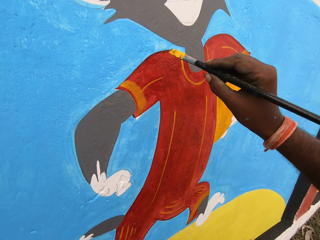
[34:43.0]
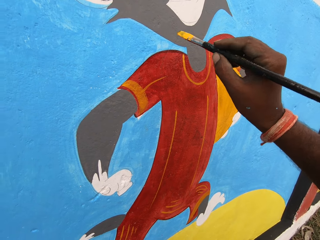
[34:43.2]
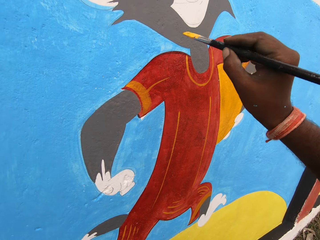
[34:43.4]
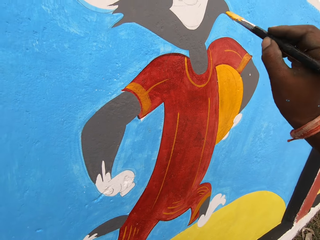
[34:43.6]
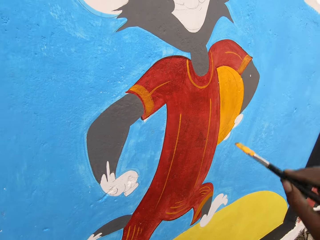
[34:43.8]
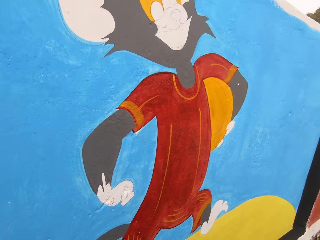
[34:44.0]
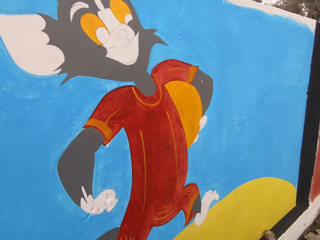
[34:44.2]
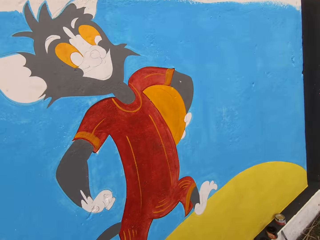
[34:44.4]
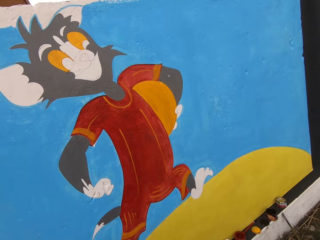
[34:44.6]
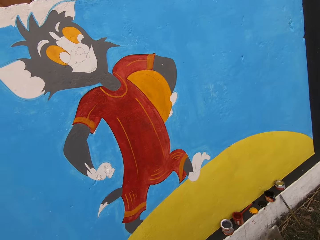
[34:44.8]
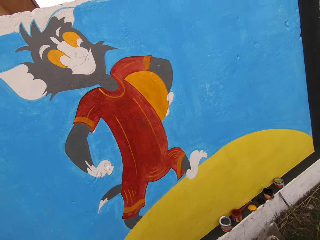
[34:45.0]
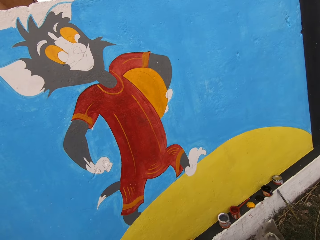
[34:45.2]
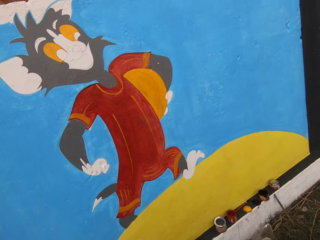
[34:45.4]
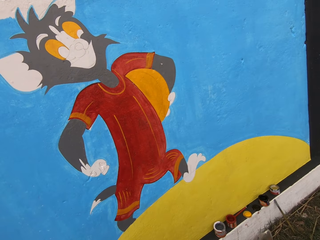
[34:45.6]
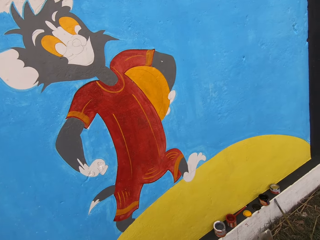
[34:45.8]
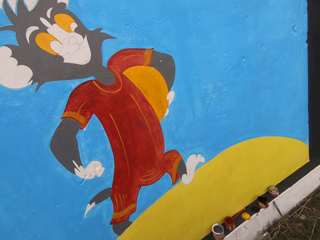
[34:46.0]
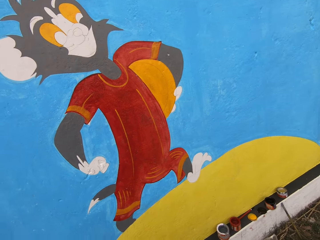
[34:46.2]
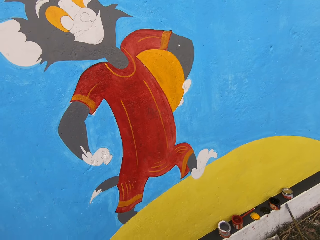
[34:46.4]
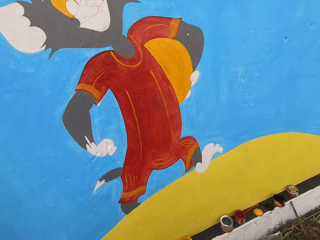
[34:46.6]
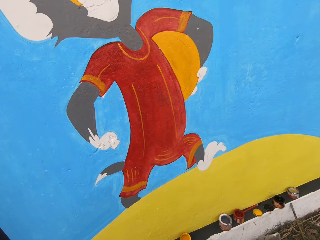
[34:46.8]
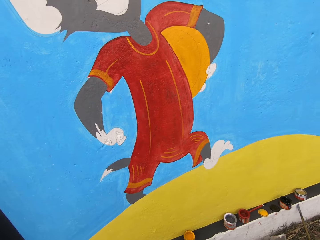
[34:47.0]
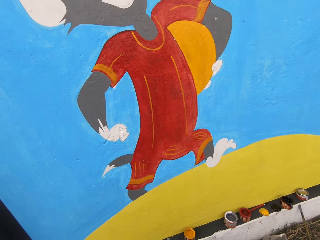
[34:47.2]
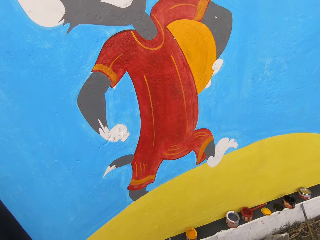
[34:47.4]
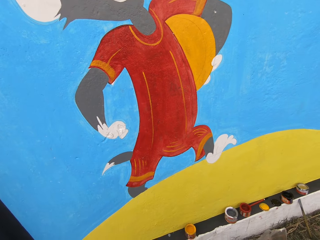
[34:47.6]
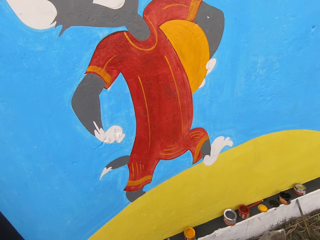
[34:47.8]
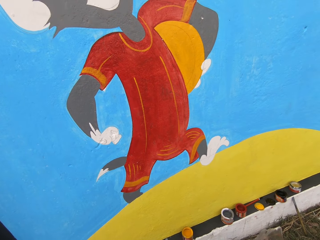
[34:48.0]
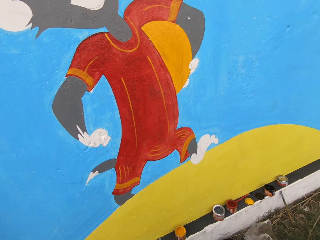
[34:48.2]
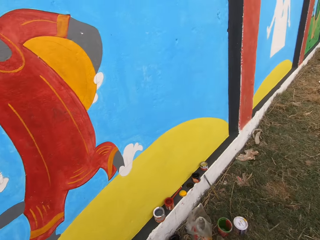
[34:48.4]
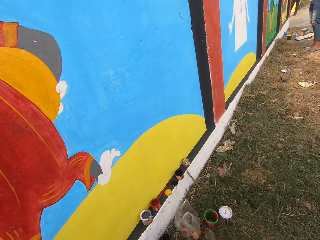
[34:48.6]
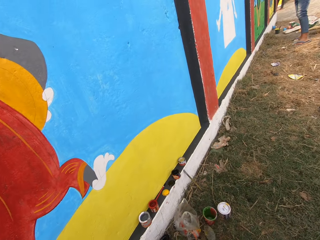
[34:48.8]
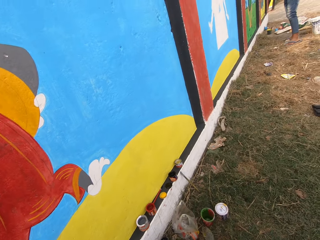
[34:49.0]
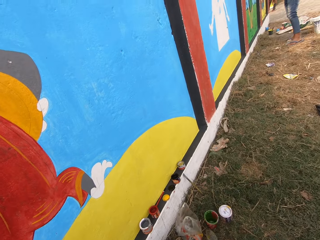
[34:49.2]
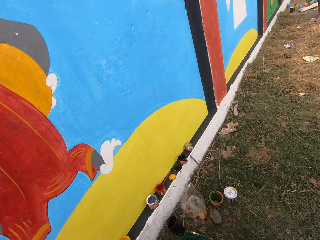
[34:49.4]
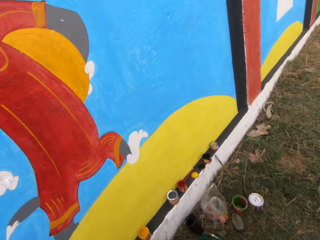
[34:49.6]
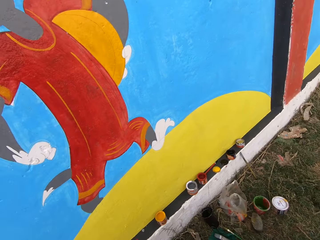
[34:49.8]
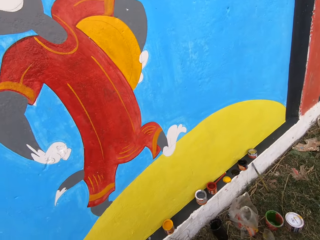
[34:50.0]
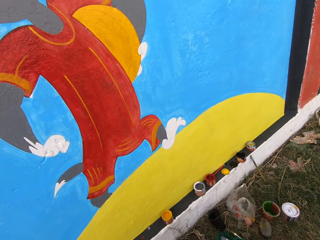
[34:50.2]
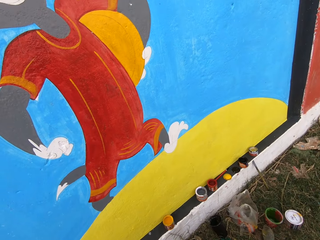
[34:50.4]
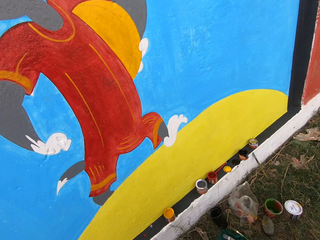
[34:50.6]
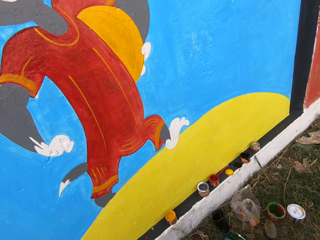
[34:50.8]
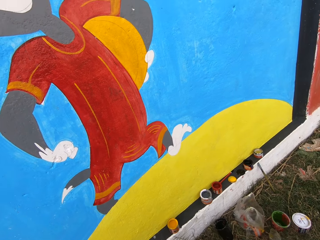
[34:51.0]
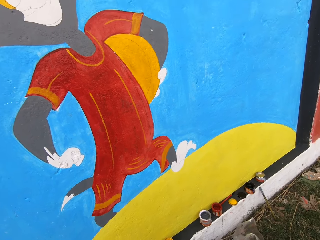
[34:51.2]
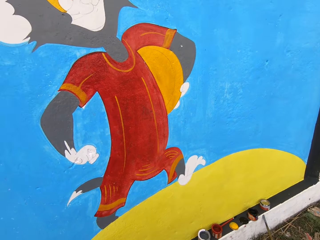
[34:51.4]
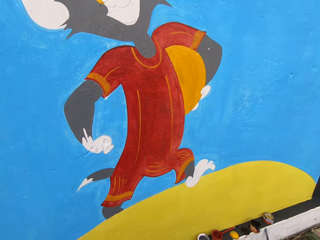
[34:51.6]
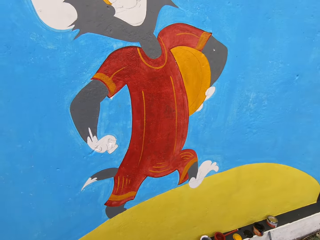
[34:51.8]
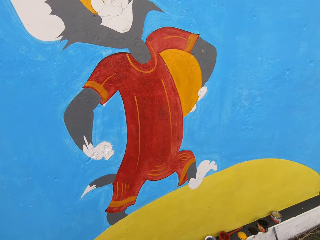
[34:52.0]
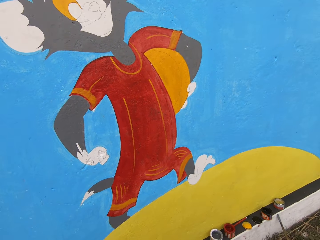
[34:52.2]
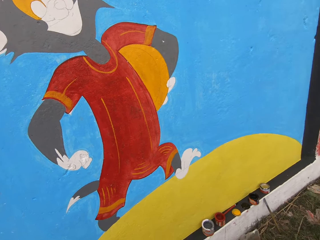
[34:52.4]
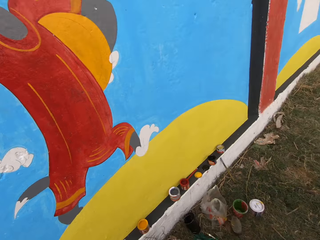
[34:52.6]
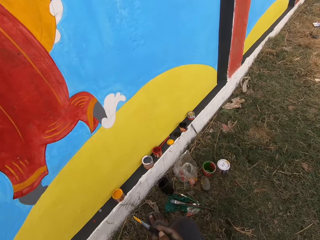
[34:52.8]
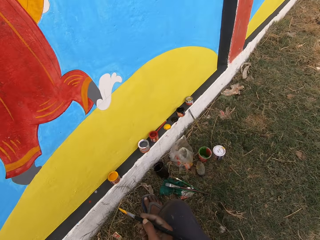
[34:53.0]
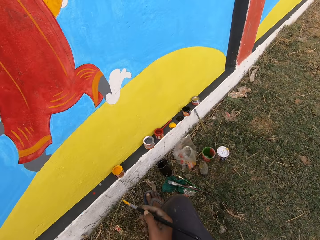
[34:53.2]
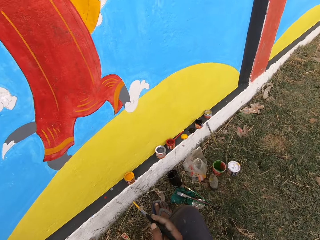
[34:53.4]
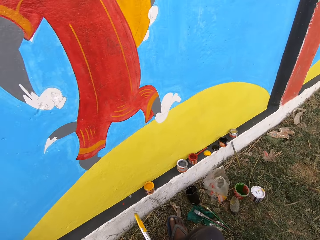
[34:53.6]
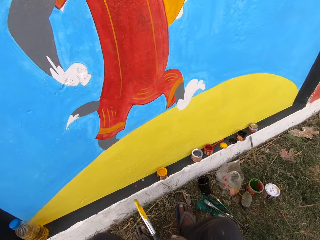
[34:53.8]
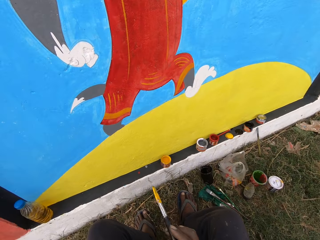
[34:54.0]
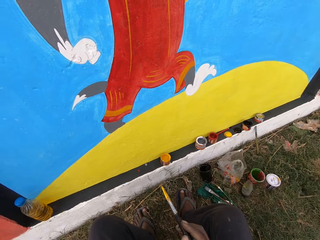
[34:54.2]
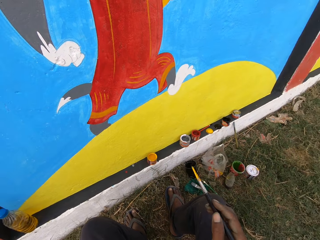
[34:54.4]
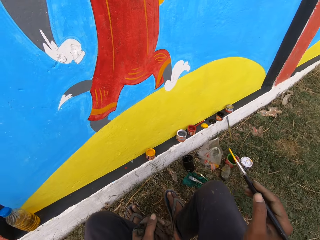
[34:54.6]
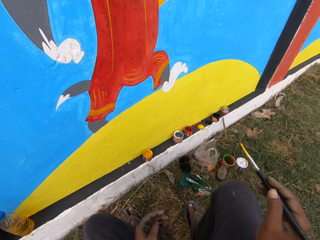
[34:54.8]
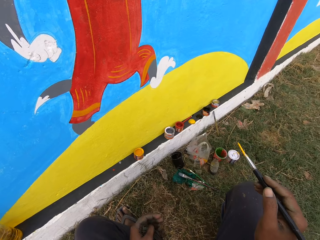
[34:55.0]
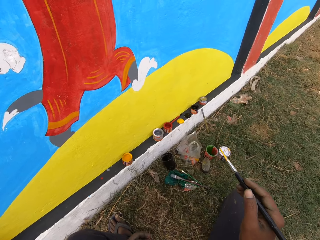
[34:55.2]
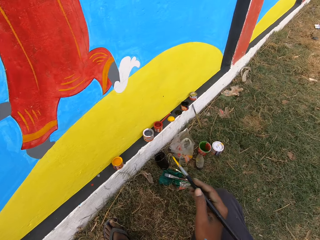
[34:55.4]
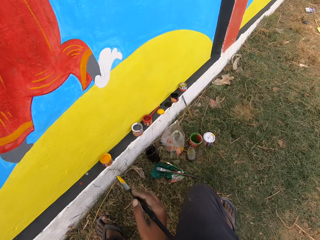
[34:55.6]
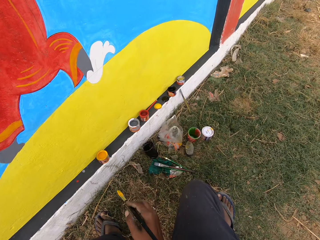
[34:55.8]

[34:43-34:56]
The camera wearer looks aside. They converse.

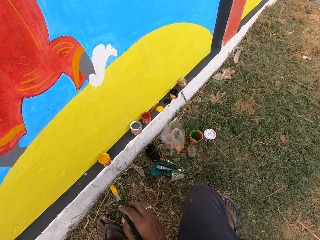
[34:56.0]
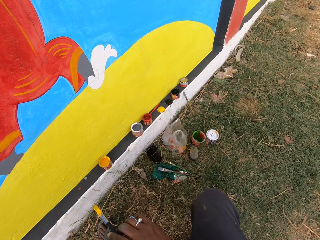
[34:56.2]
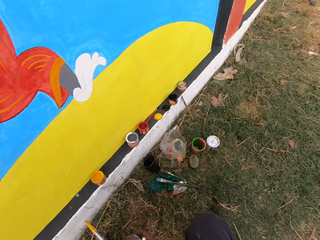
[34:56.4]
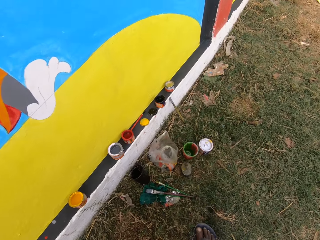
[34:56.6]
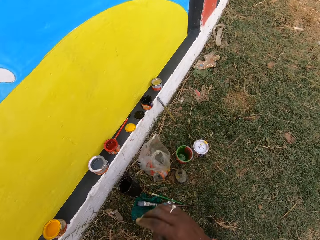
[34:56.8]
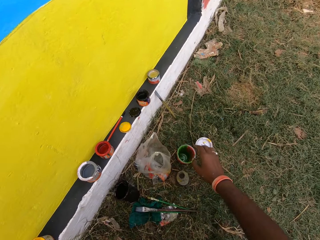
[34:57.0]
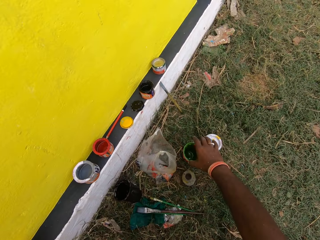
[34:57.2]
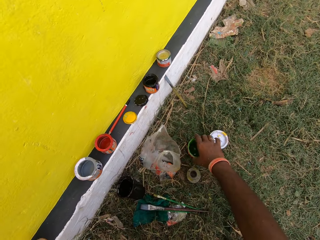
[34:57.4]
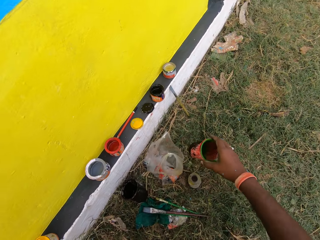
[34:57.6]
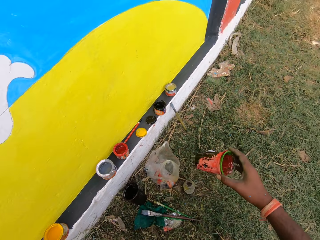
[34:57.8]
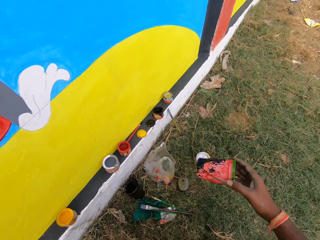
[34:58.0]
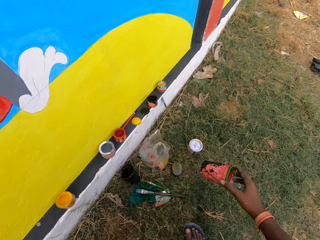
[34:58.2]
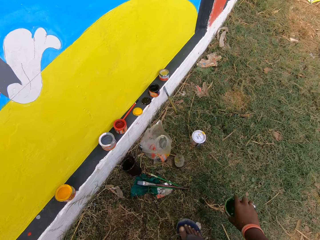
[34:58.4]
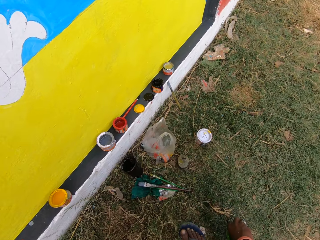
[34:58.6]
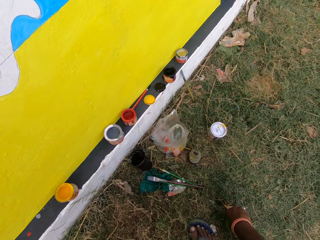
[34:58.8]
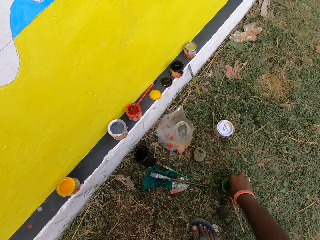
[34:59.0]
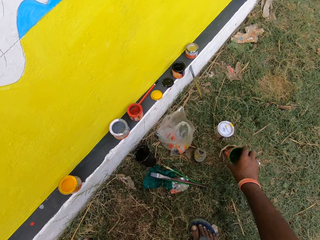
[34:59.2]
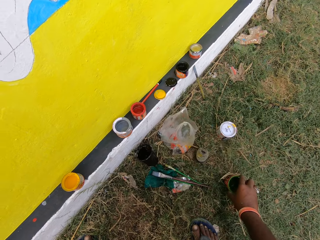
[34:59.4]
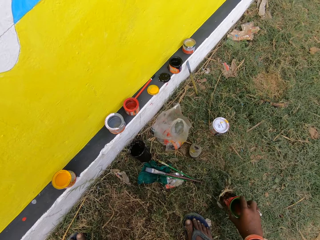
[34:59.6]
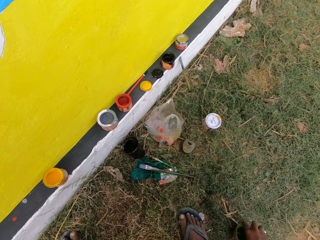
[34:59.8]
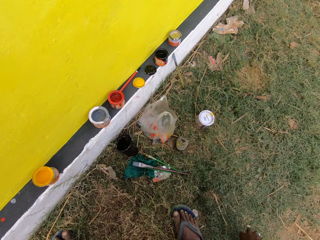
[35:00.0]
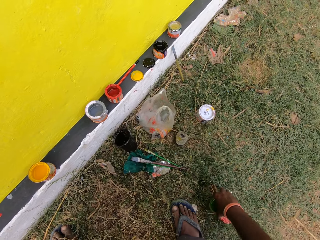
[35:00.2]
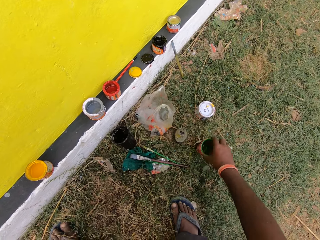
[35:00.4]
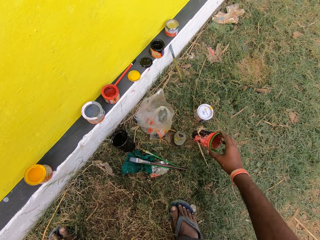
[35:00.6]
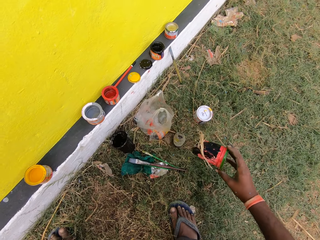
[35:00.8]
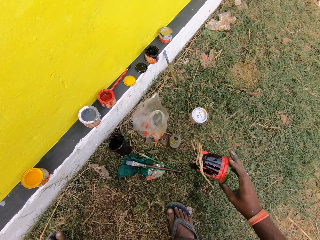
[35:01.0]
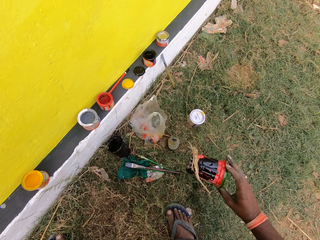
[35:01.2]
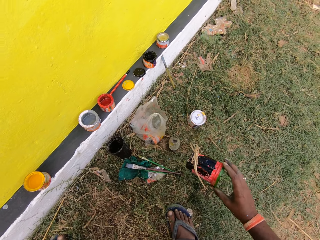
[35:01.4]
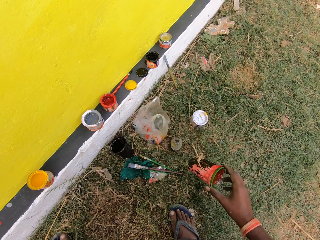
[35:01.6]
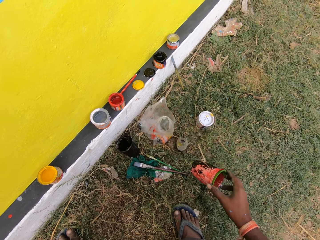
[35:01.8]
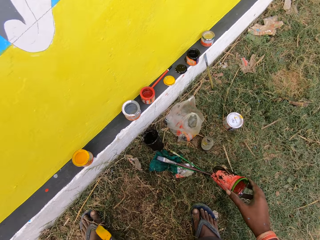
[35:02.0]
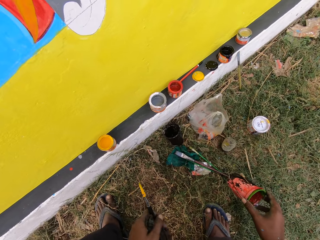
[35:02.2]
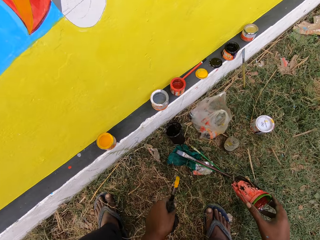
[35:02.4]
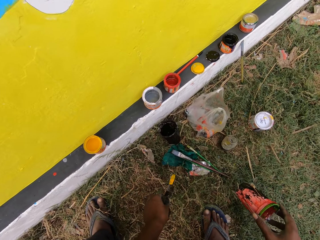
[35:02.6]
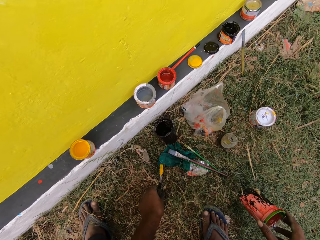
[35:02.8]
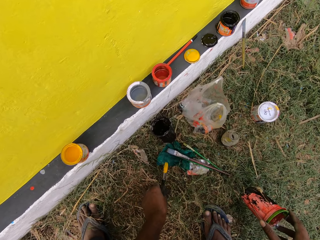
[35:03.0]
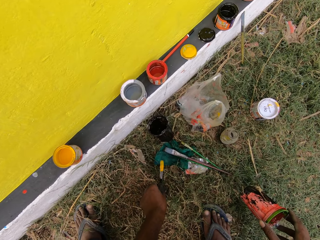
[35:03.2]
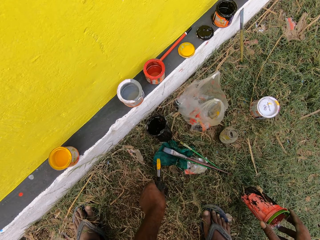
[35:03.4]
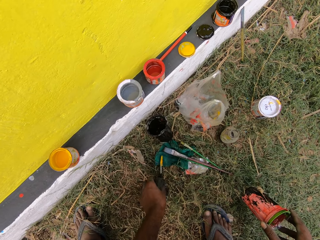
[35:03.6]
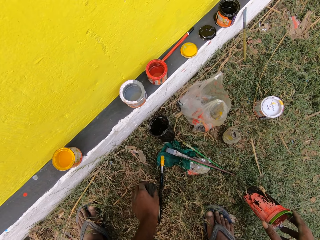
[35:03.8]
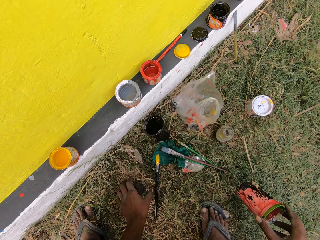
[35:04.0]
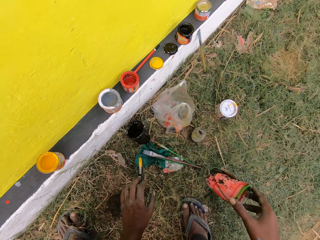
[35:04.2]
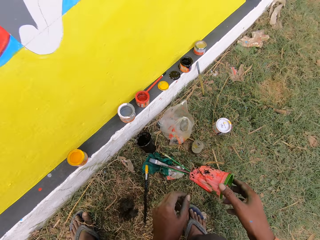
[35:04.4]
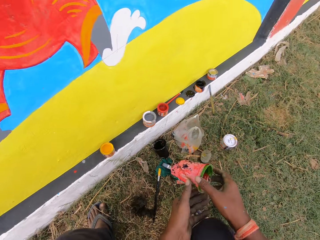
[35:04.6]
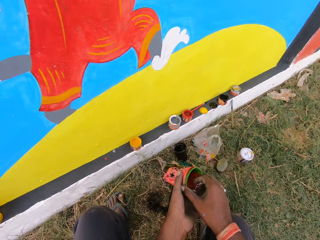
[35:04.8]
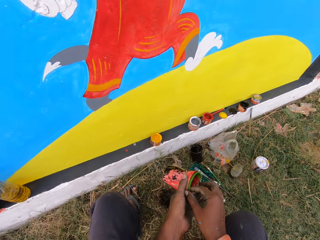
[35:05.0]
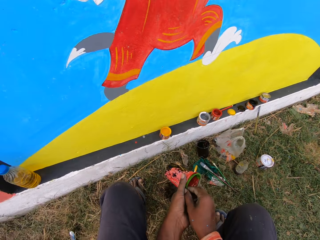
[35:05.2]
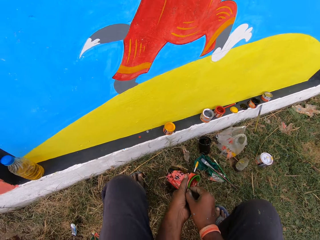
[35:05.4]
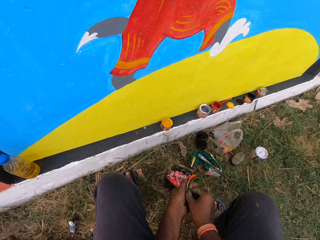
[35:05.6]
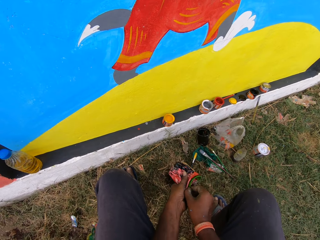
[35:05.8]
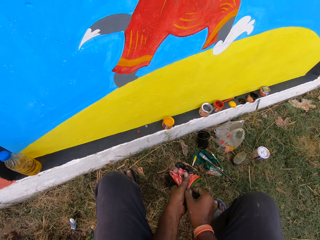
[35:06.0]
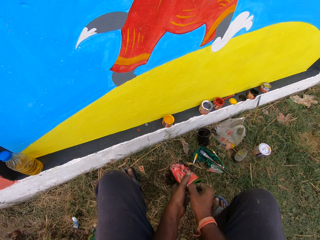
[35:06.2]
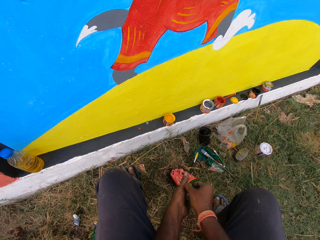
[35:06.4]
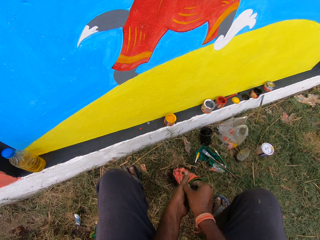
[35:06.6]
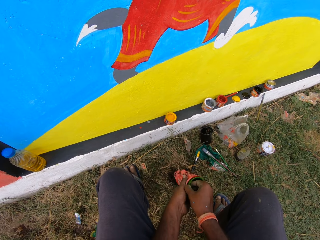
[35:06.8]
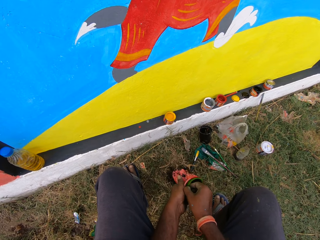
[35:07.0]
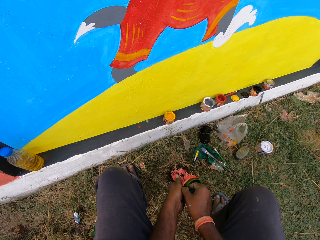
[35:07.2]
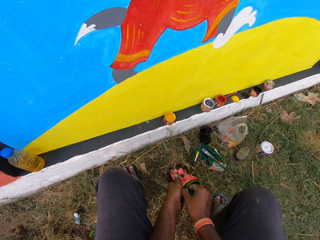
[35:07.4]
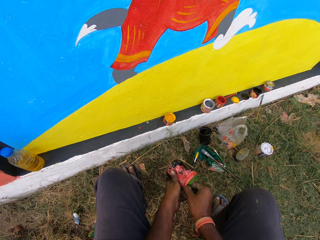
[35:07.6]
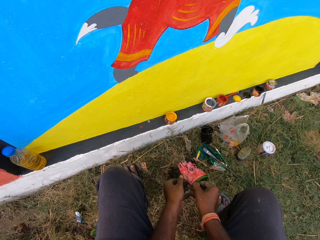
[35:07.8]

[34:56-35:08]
The camera wearer picks up a cup with paint from the ground with his right hand. He cleans the cup on the grass. He drops the painting brush in a tray. He pulls the cup that is inside another cup.
